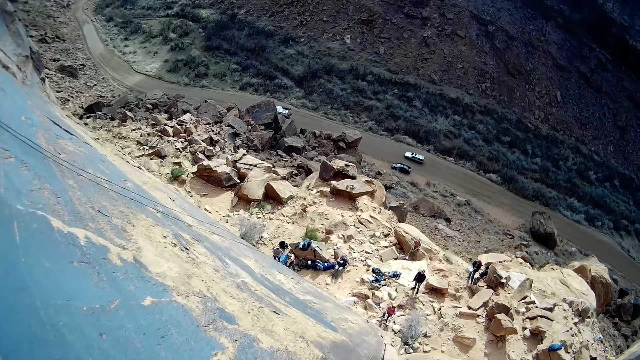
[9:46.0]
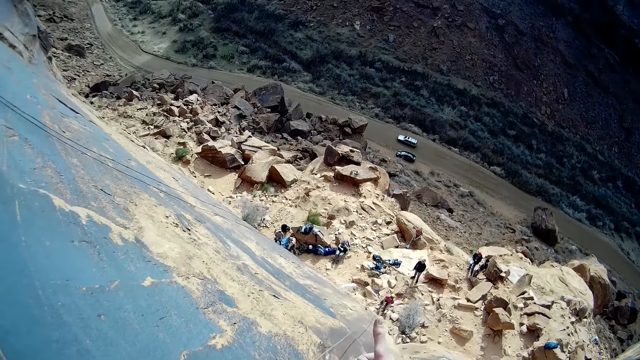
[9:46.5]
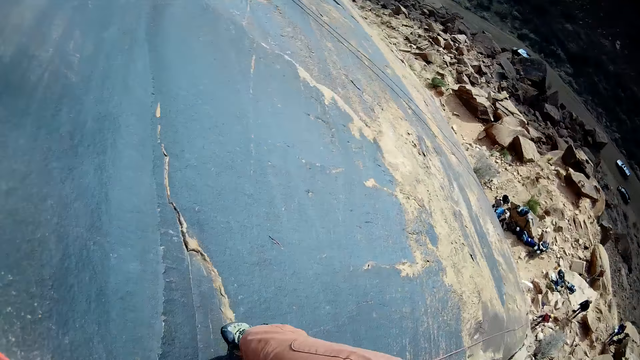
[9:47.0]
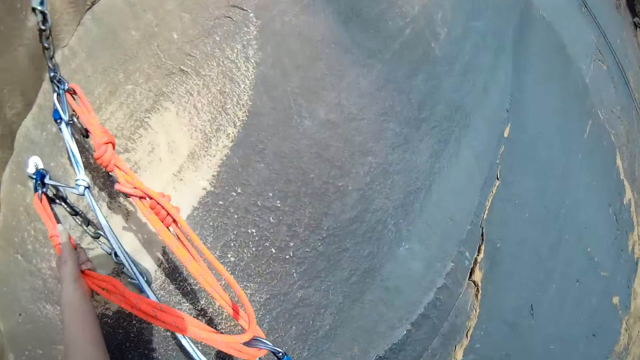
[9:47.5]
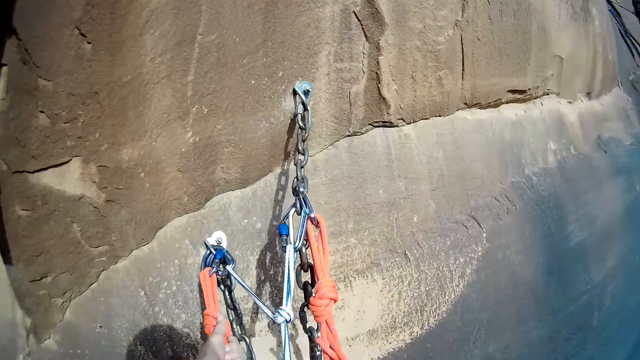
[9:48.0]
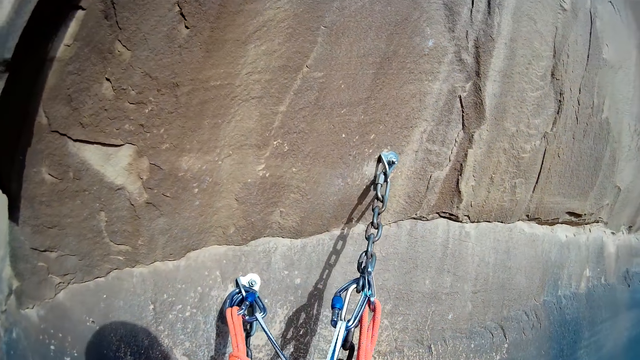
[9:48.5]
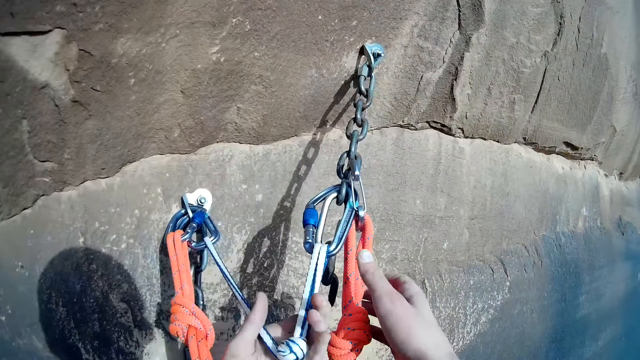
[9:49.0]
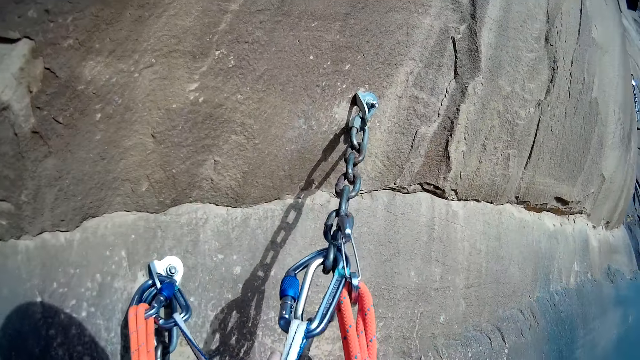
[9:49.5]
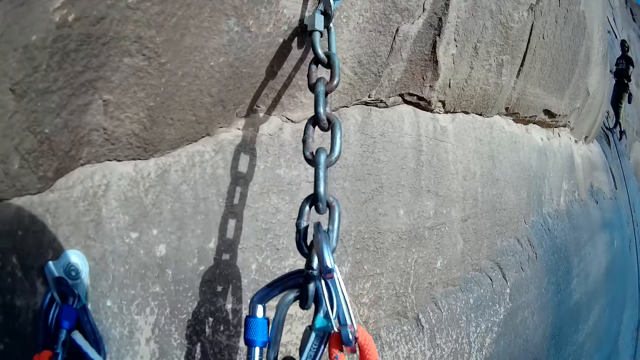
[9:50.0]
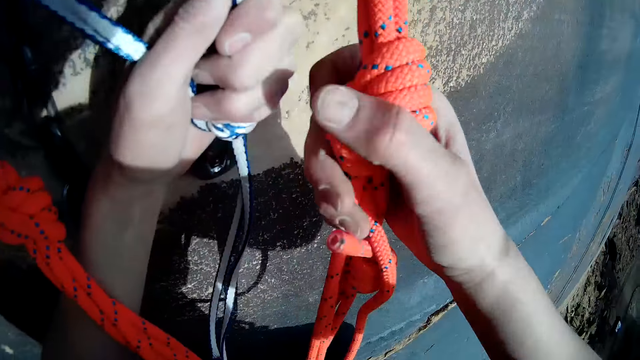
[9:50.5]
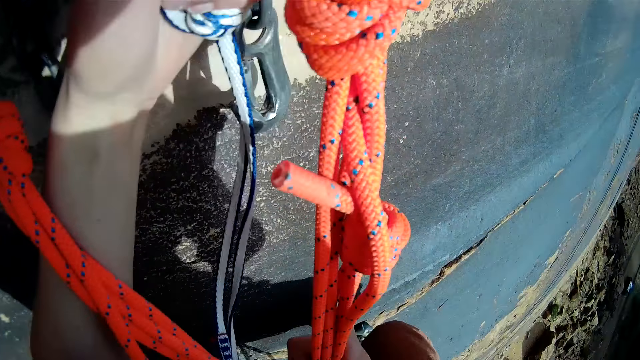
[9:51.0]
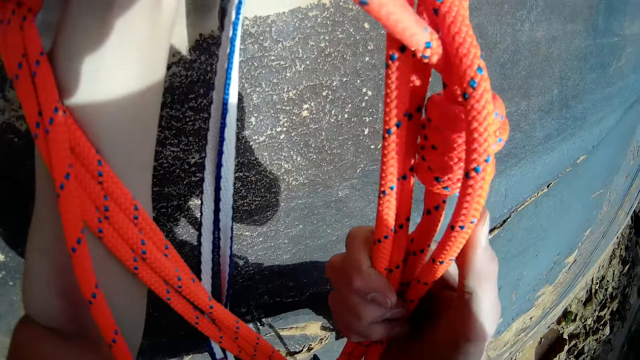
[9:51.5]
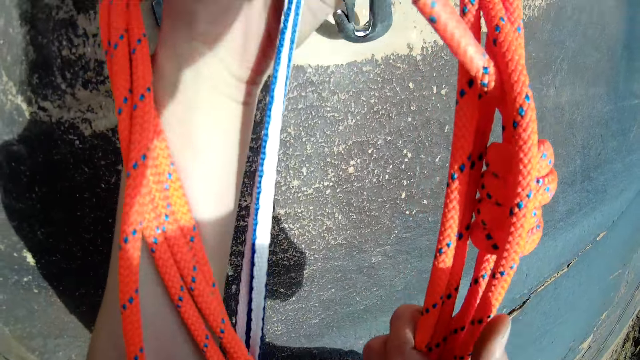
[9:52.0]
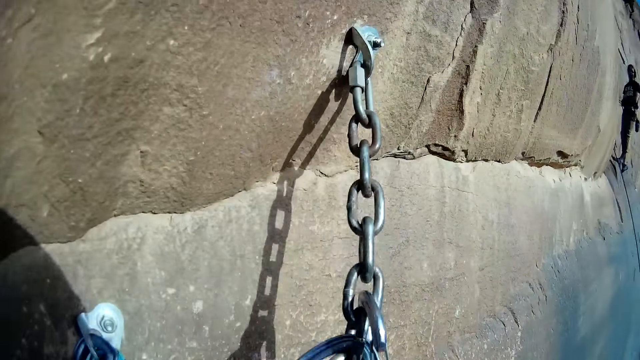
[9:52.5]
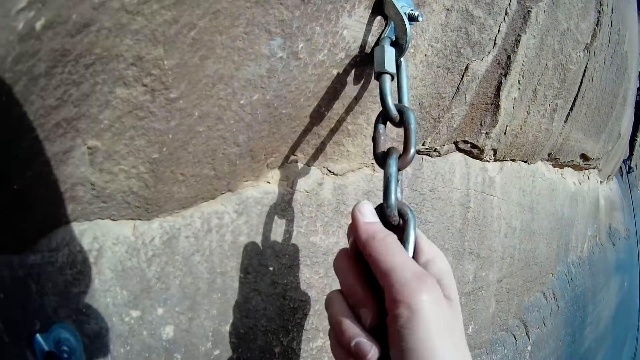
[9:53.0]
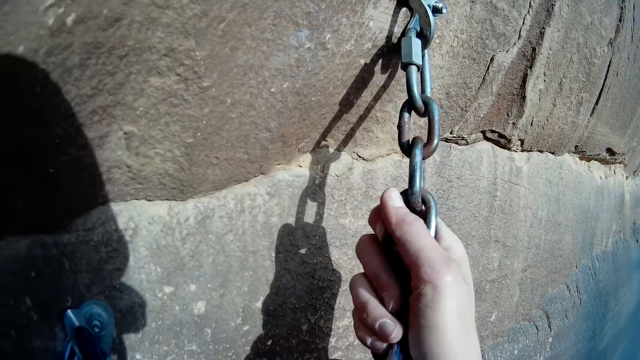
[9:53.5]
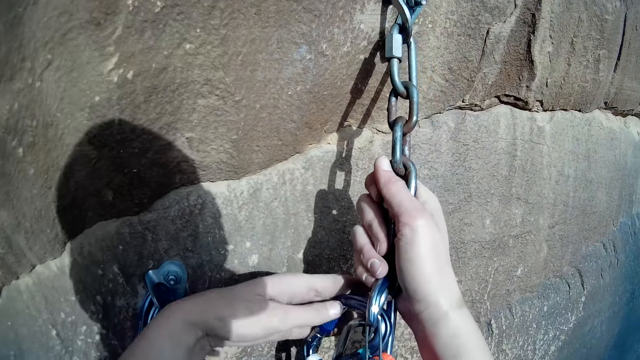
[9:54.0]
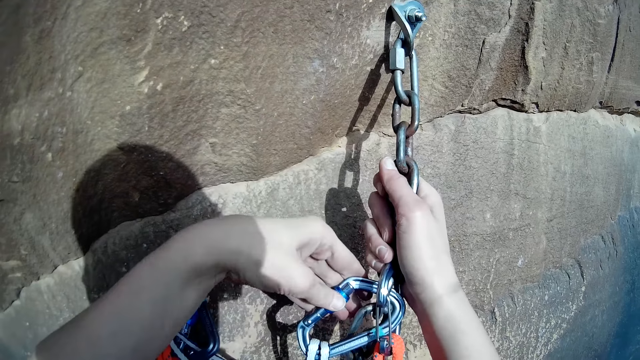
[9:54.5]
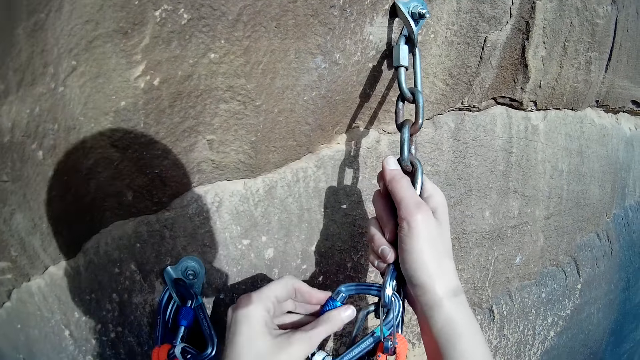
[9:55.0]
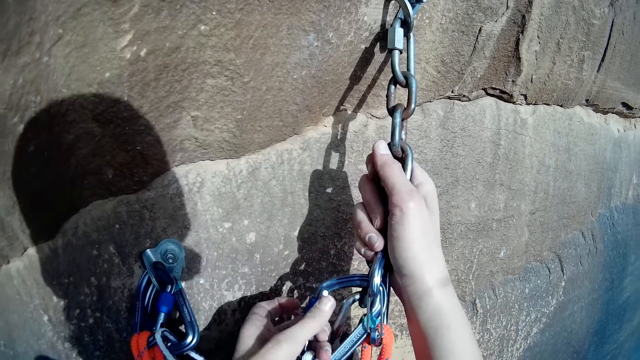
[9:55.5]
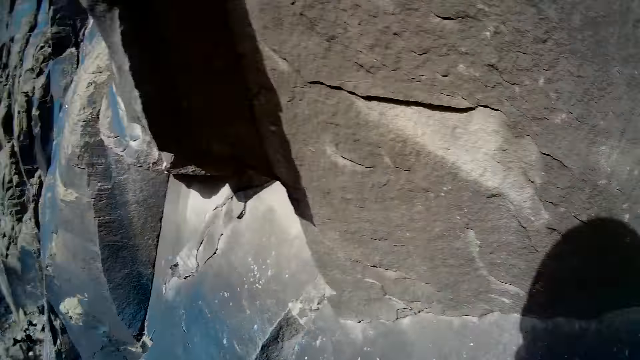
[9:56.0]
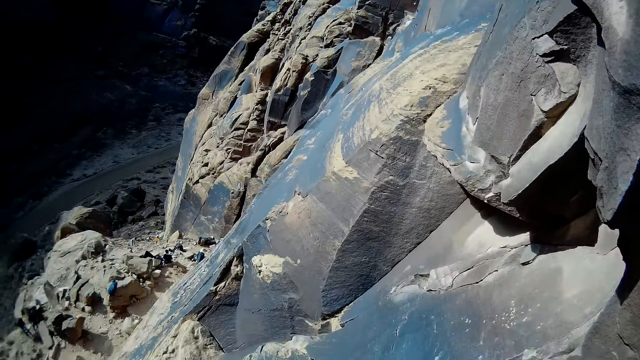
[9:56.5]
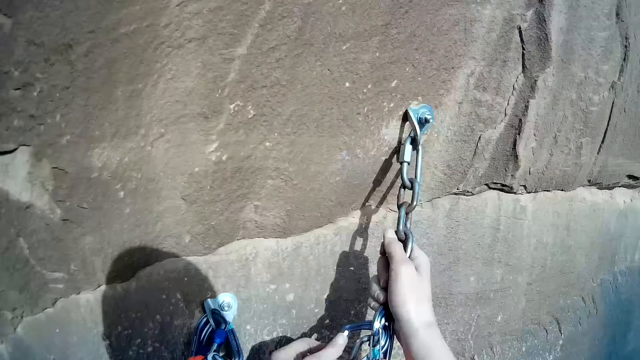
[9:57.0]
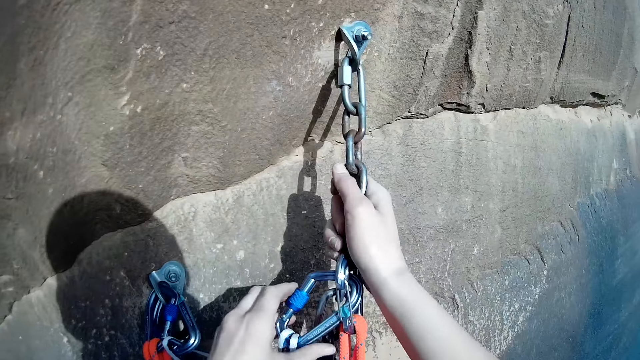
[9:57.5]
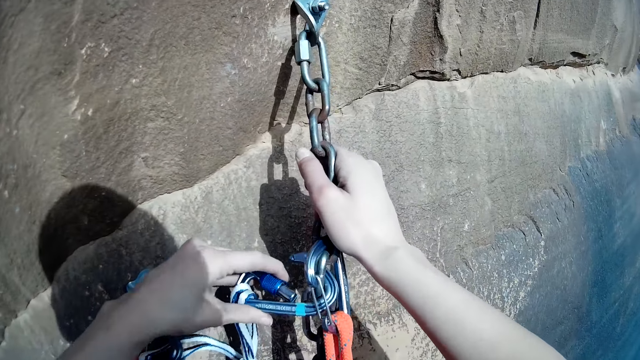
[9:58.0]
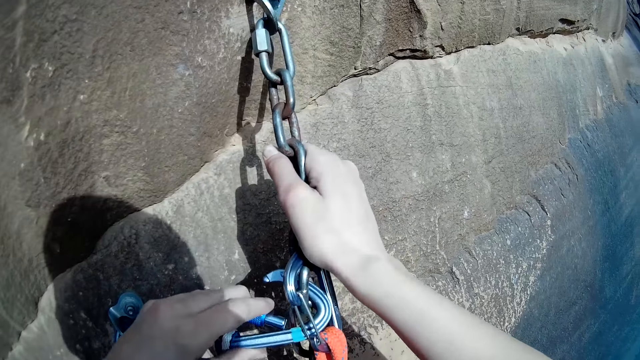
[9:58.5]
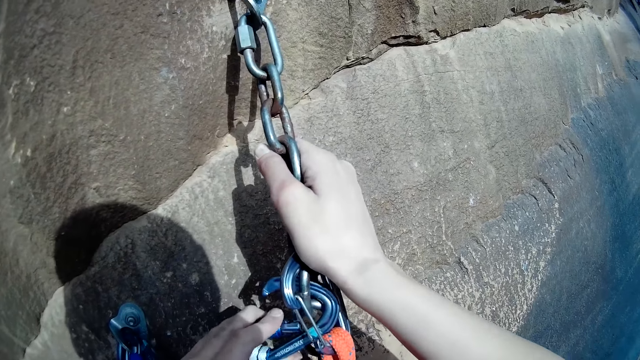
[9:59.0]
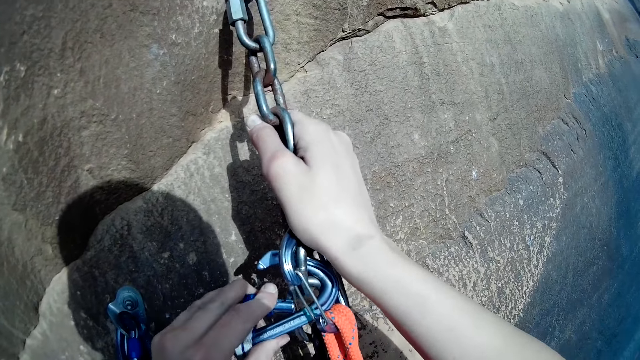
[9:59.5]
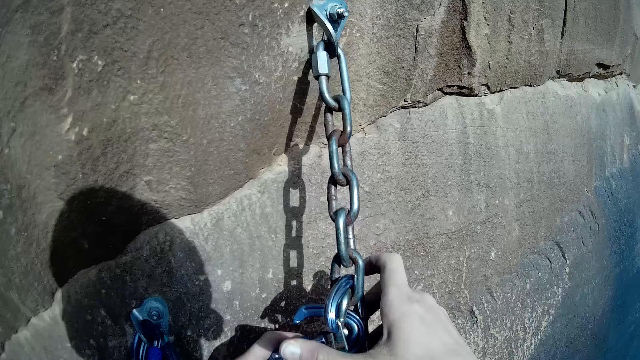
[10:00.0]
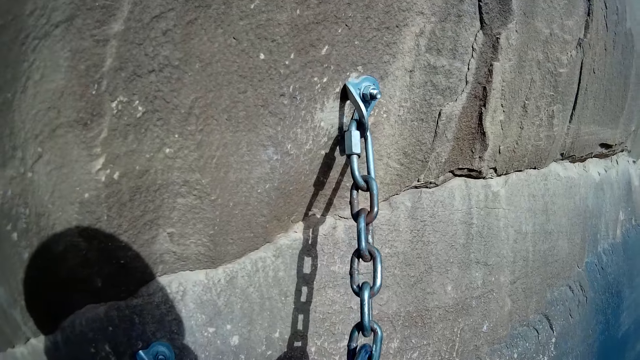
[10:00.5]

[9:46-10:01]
A man moves the hand. The man climbs the mountain. The man opens the chain. The man looks around. The man opens the chain. The camera wearer adjusts the hook fixed to the mountain with his hand.

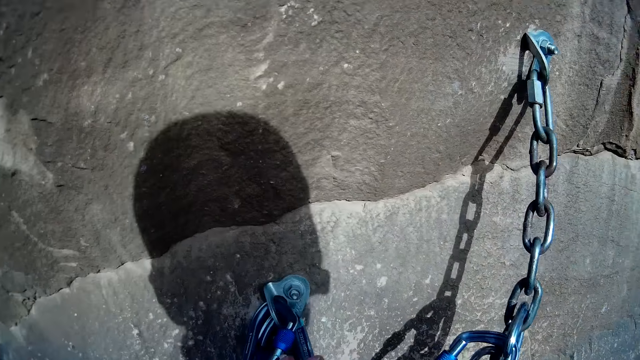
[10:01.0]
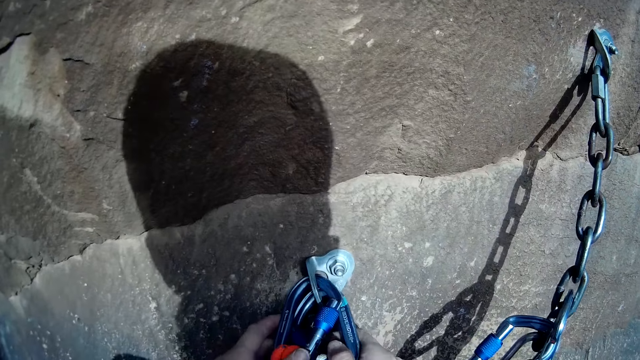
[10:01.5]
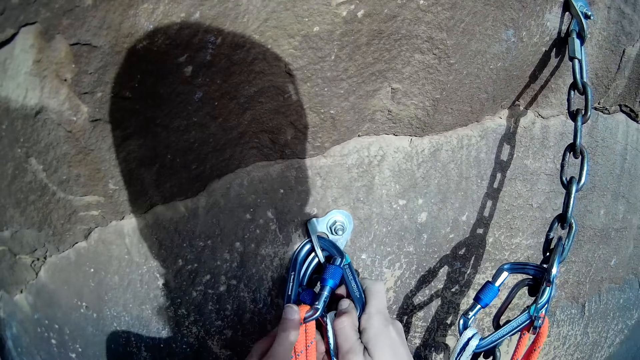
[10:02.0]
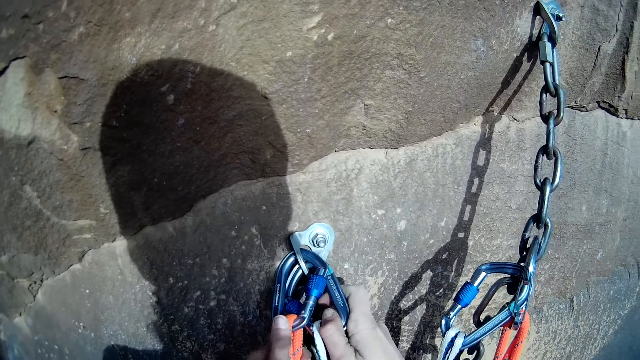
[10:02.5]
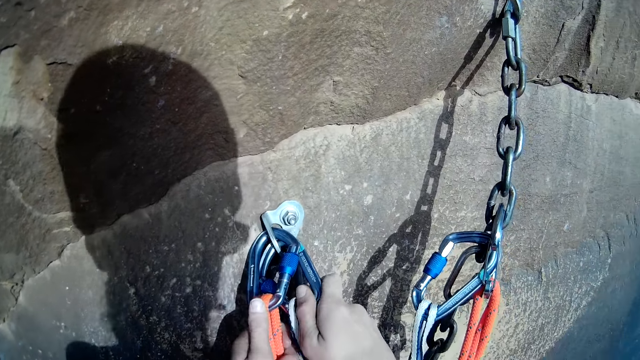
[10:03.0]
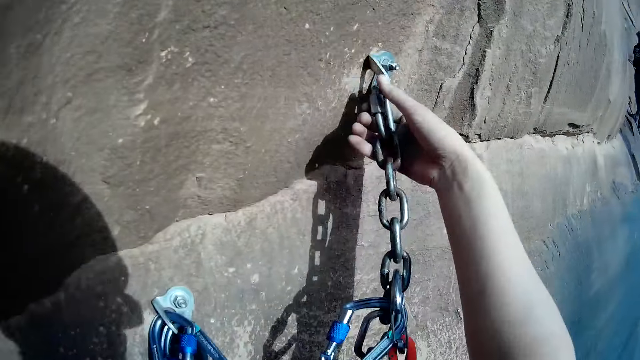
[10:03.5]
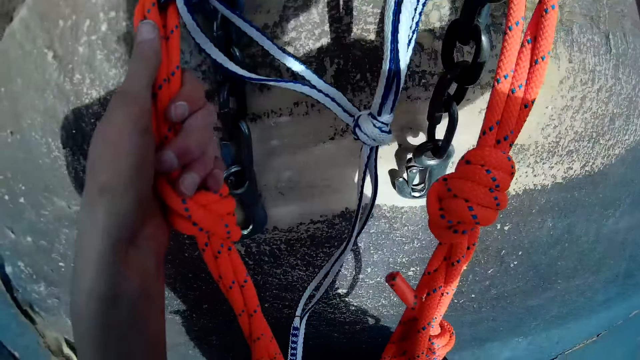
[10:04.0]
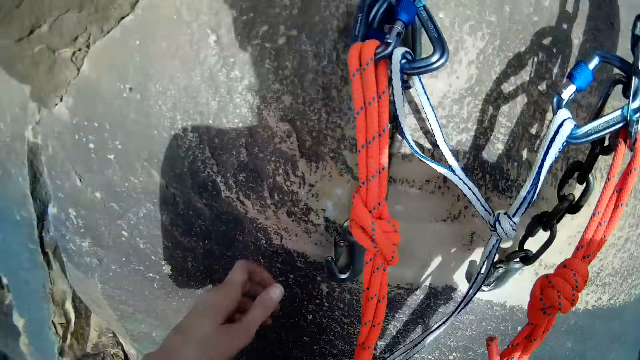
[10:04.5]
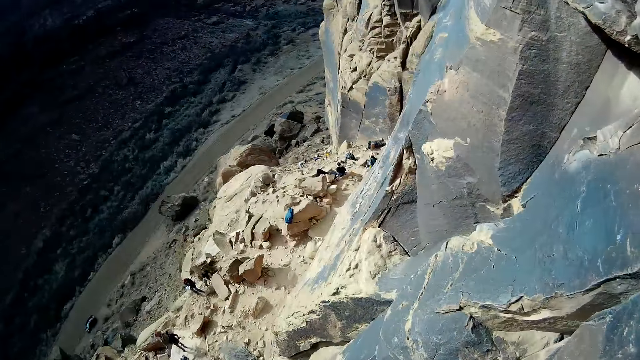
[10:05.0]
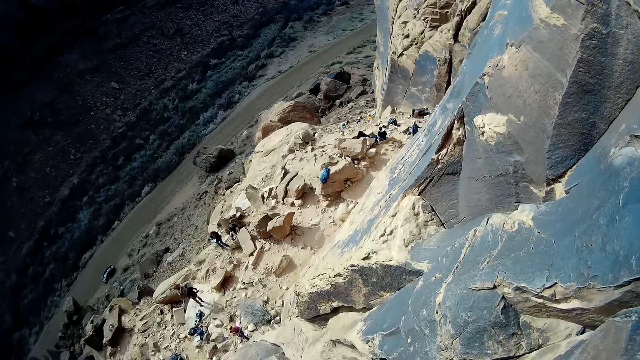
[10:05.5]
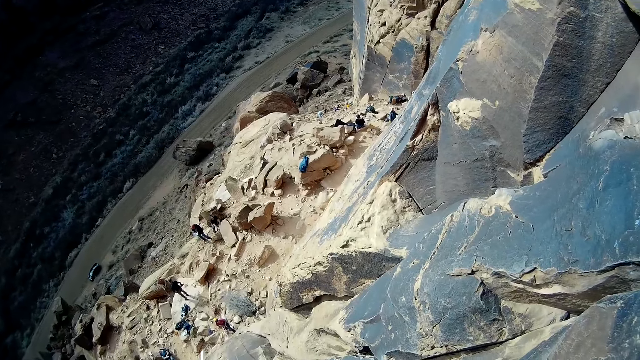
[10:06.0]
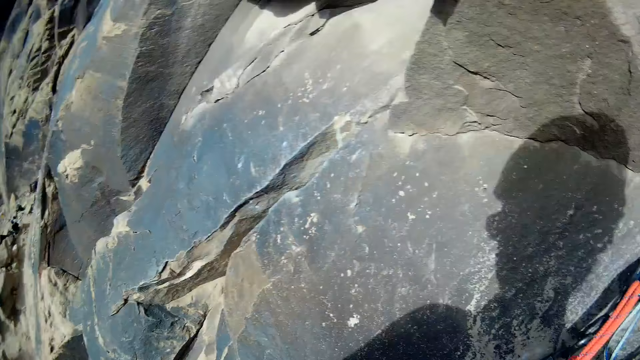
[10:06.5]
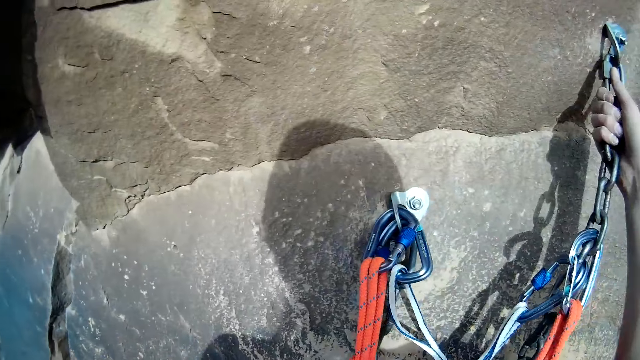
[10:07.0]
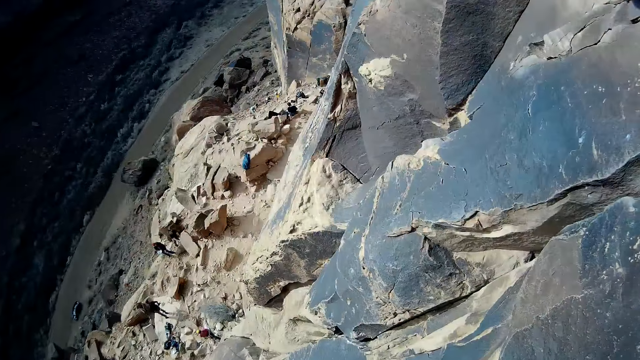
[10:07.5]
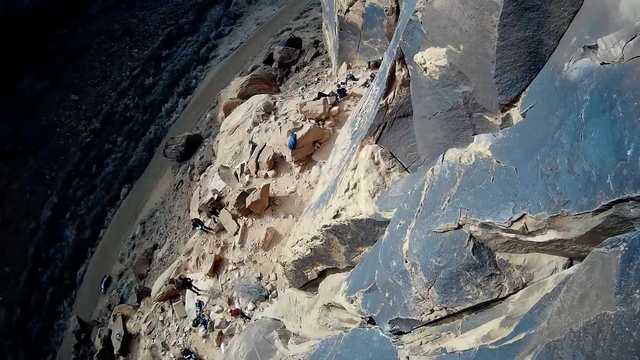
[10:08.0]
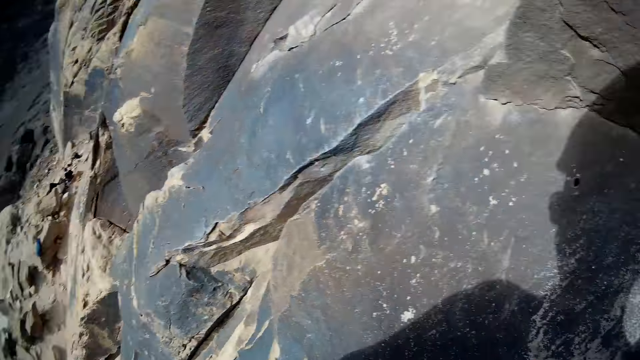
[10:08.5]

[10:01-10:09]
A man touches the chain. The man touches the chain again. The man looks around.
